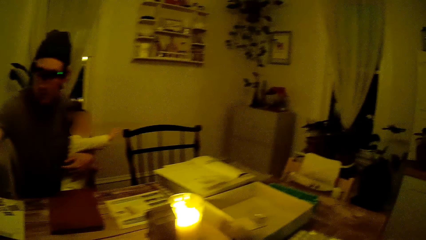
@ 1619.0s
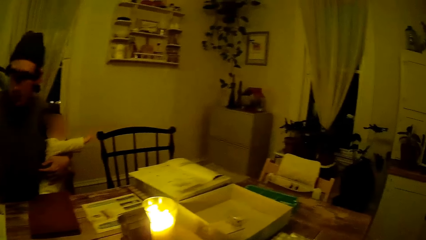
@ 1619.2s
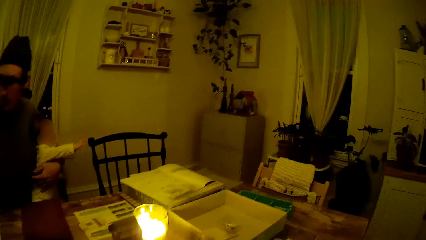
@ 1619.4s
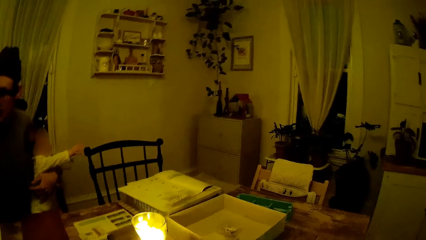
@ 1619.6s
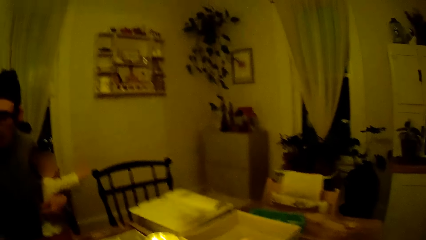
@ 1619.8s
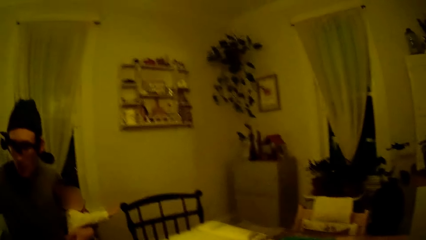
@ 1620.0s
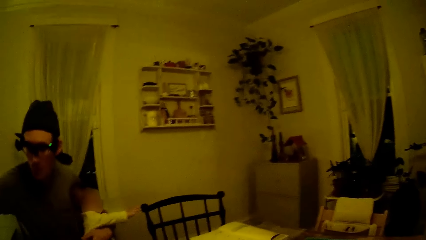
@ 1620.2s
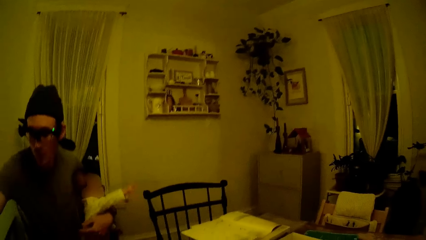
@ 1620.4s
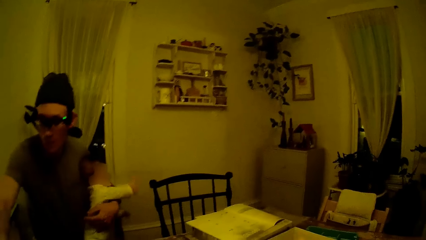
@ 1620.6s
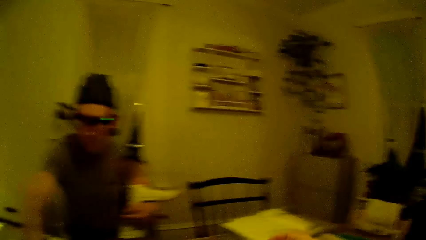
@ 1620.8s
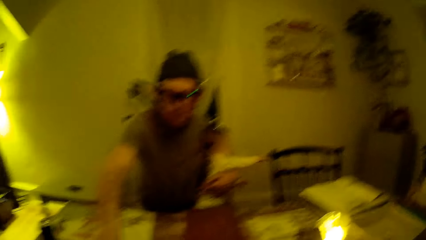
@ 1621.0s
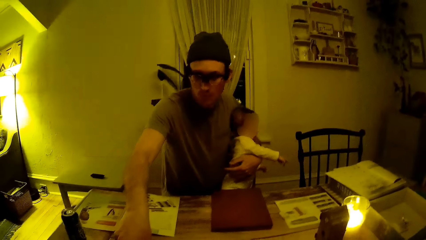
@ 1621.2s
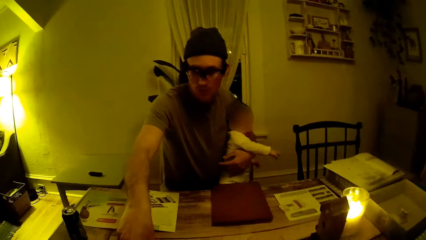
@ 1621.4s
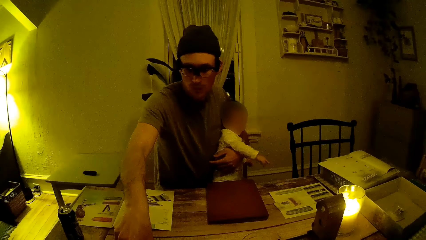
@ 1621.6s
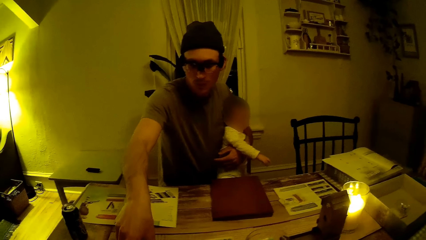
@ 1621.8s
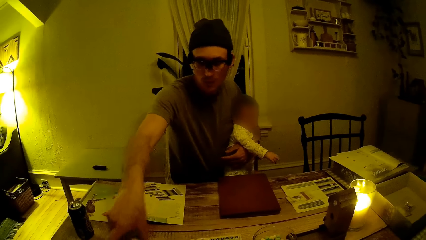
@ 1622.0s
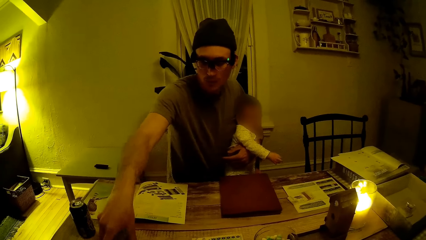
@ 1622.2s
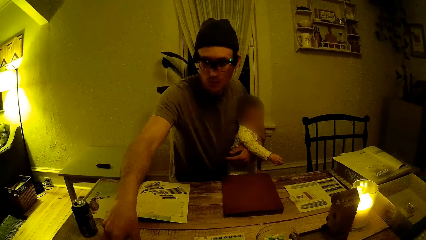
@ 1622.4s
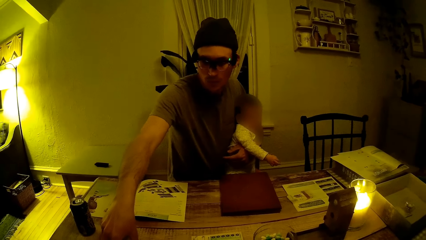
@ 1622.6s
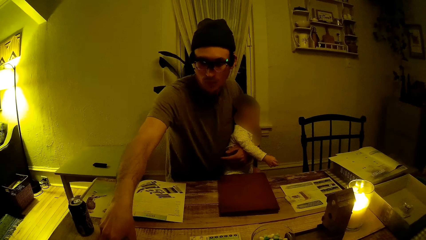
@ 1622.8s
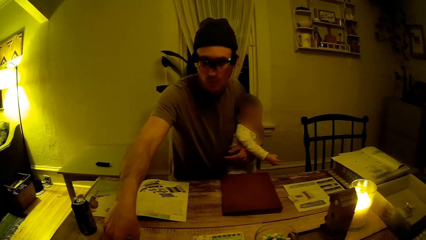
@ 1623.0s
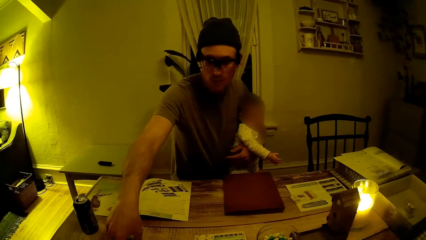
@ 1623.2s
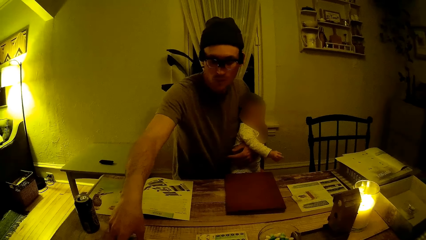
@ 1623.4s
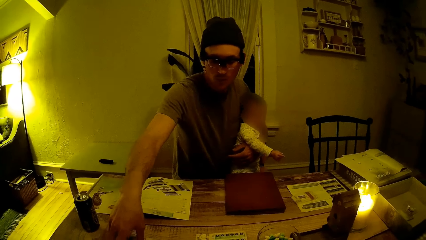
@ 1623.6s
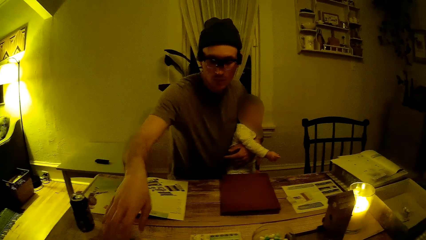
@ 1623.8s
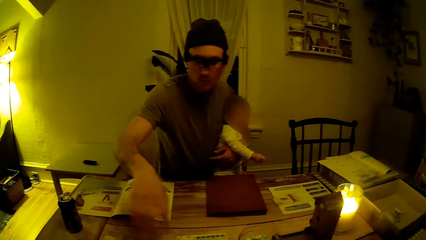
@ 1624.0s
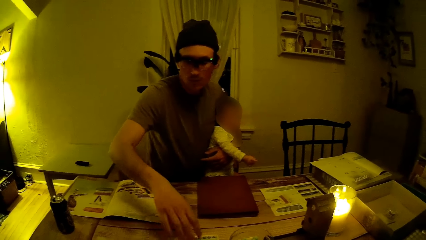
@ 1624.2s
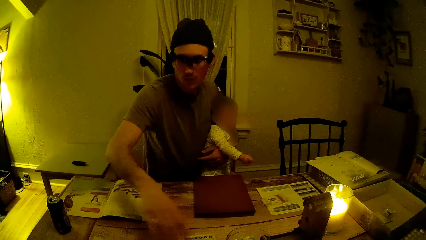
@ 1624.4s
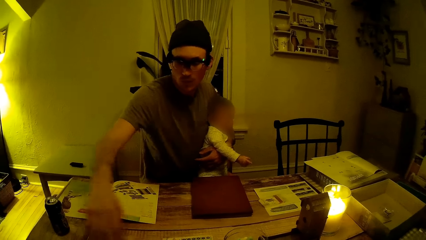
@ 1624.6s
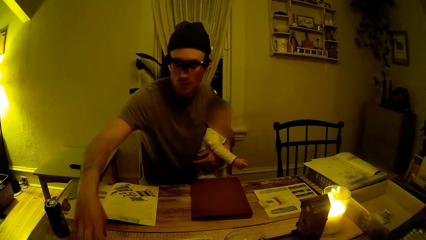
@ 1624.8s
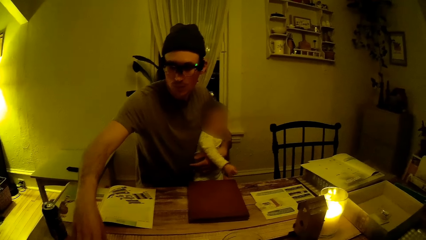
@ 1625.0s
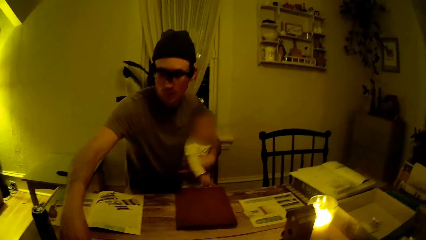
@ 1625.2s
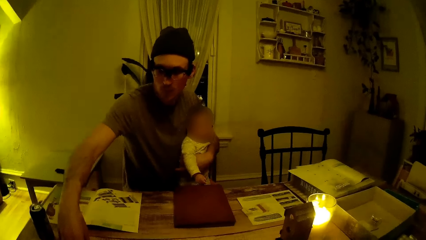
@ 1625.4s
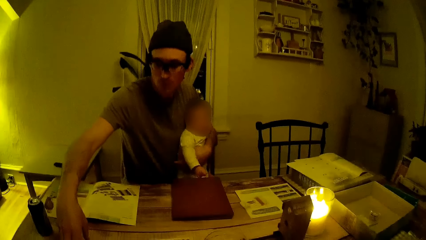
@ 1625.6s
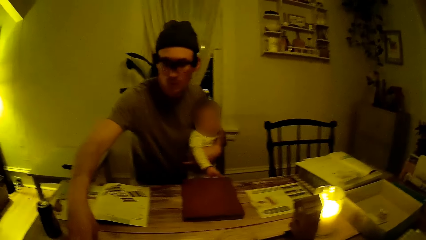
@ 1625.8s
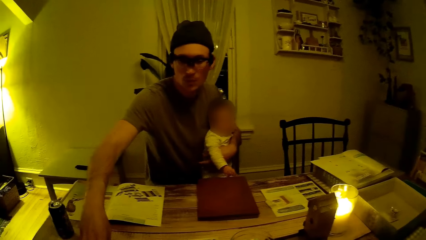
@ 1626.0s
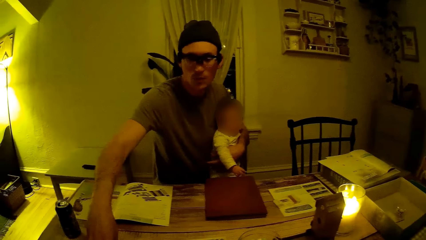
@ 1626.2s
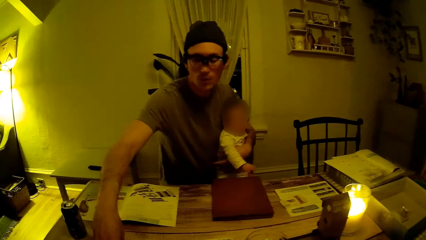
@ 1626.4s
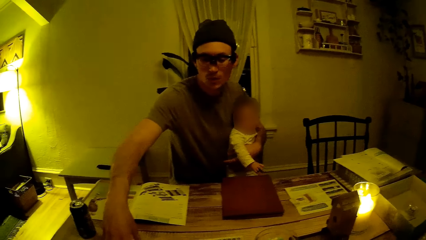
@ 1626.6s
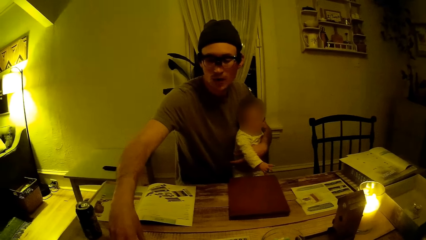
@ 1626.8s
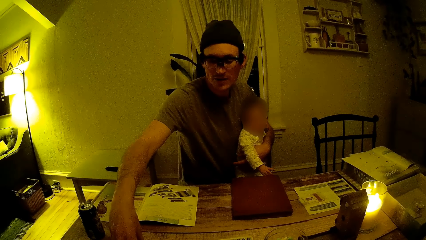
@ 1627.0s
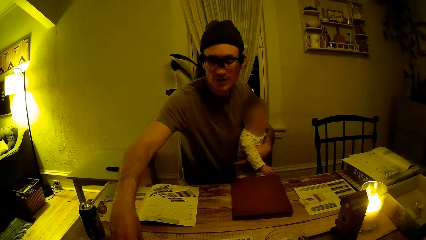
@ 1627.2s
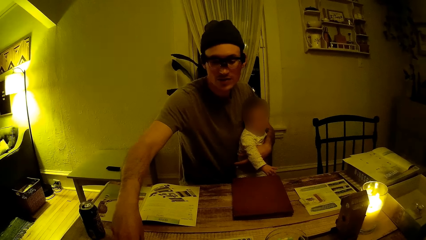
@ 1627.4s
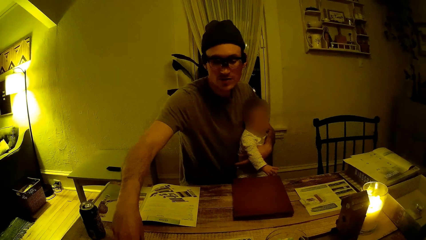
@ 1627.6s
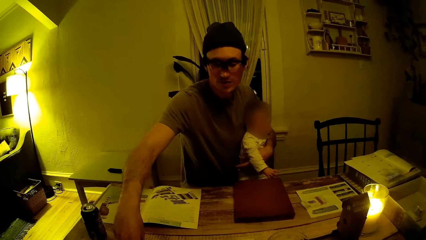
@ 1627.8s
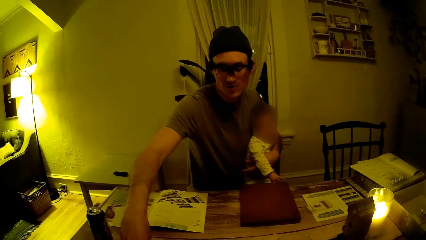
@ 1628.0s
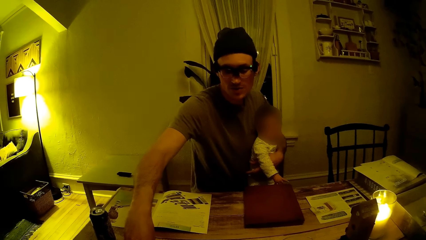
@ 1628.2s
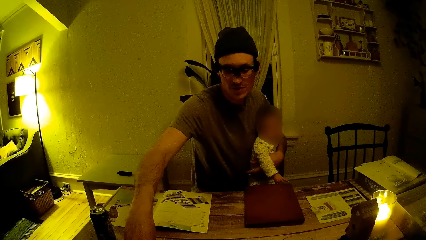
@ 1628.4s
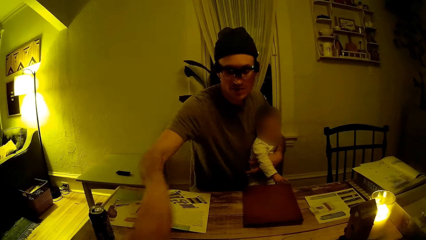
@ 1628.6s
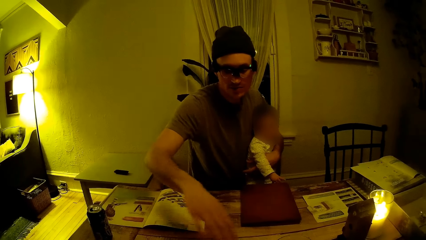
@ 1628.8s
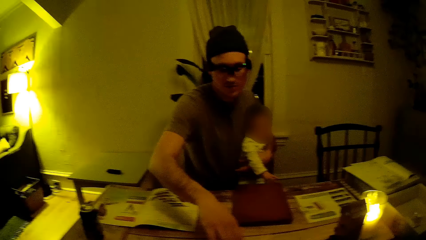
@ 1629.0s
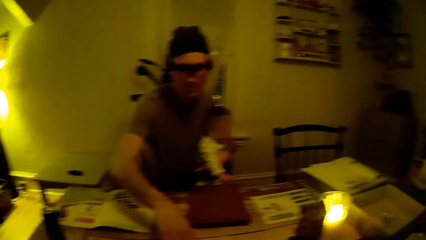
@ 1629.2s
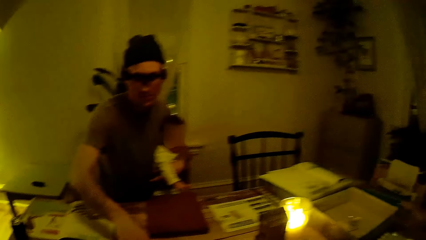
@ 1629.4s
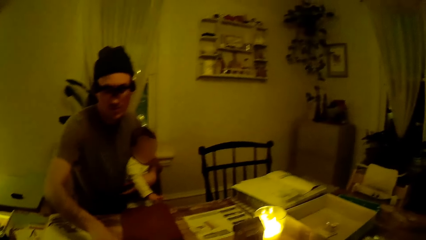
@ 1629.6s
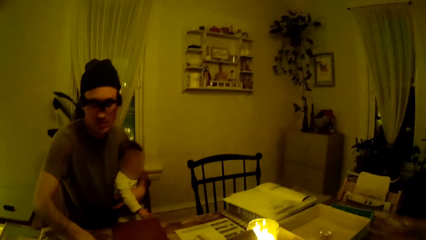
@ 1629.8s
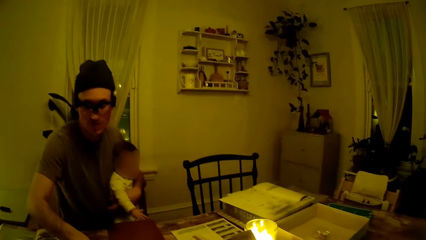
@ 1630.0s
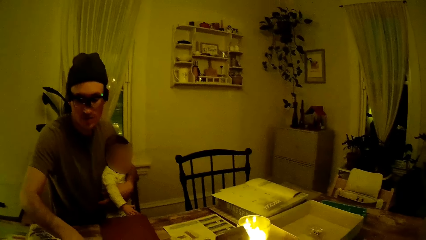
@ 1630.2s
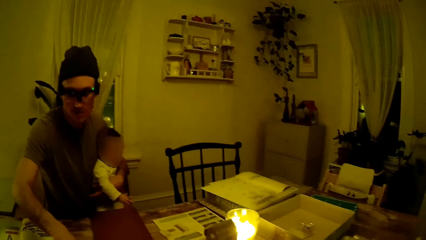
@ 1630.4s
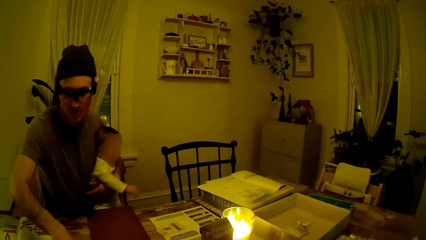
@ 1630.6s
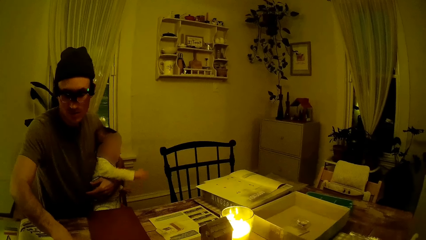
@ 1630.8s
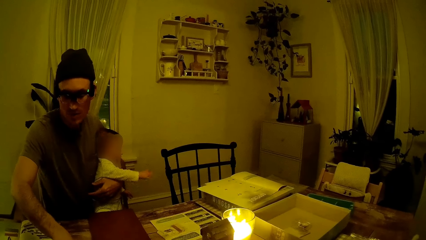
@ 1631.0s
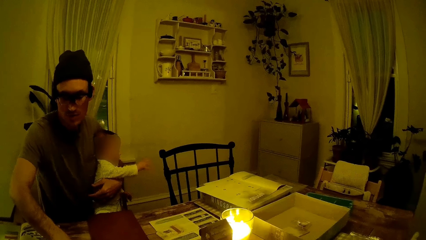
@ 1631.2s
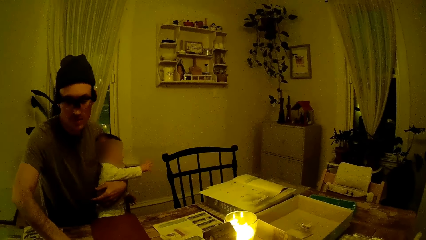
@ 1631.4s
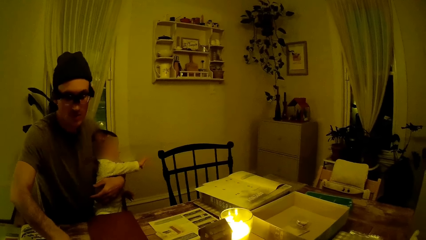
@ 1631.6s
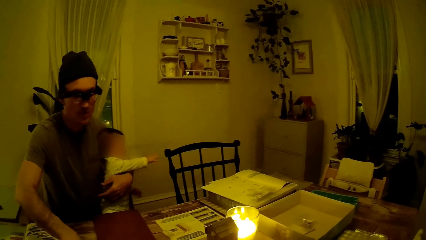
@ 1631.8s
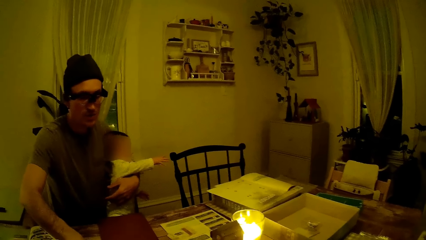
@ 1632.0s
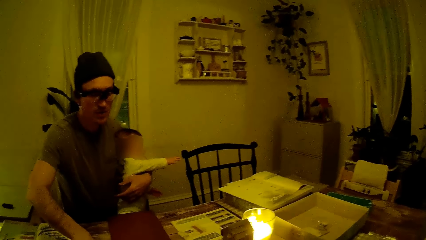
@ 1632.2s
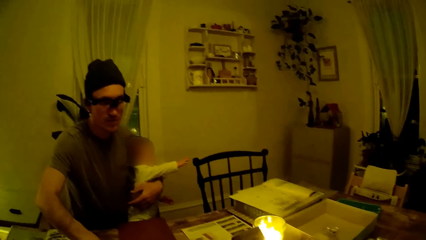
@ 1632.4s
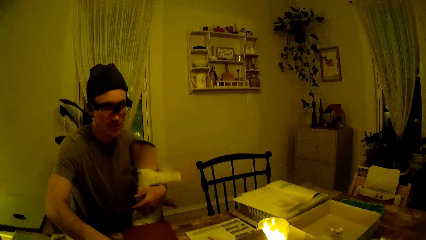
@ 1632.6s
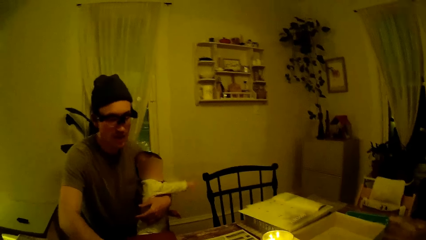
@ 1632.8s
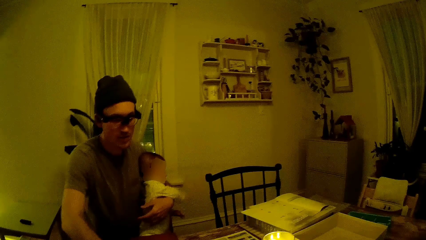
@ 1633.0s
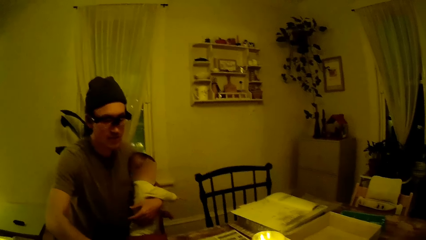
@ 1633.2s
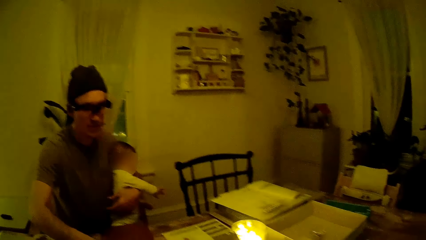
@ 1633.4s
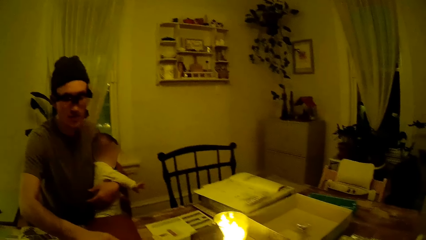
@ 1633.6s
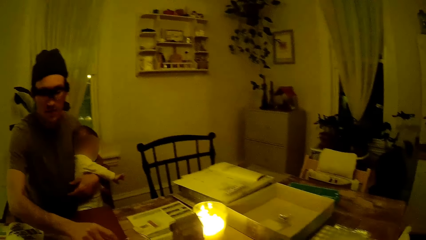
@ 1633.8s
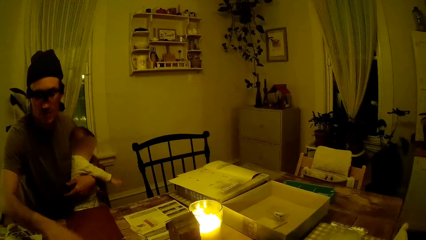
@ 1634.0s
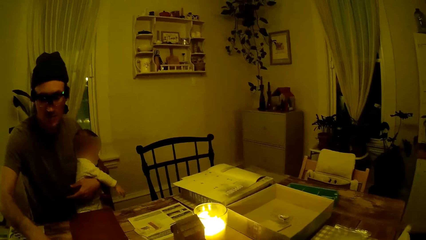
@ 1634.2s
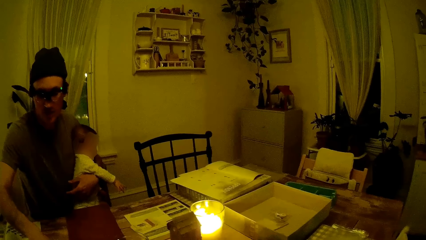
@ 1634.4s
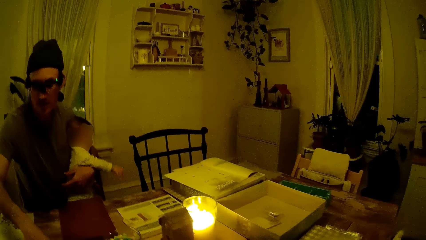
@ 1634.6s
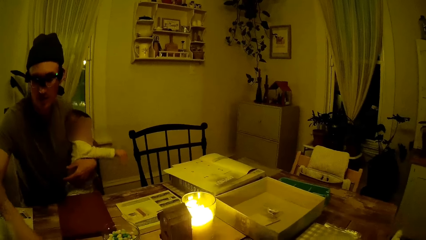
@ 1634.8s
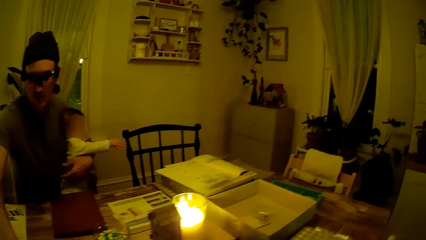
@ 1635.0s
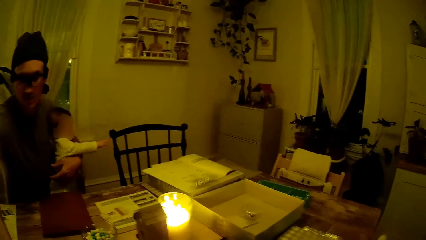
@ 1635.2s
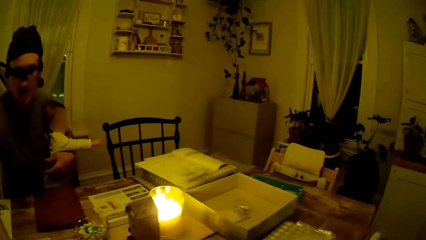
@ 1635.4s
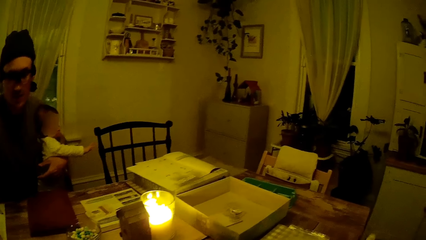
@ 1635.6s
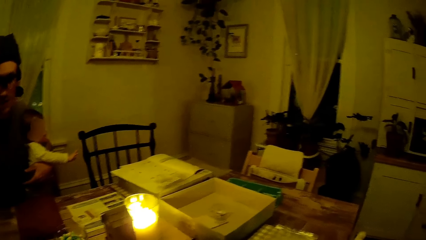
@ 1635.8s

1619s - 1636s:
The man aligns the papers on the table. The camera wearer talks with the man in the house.
